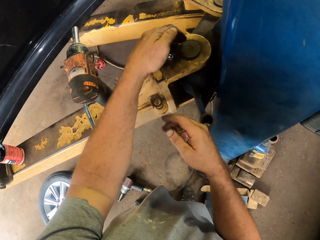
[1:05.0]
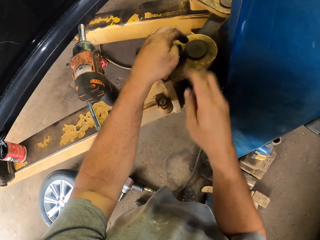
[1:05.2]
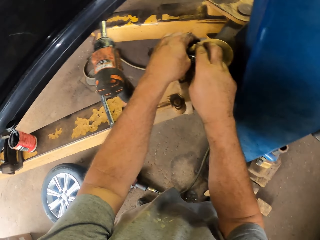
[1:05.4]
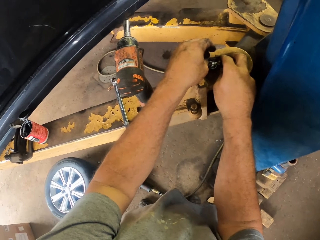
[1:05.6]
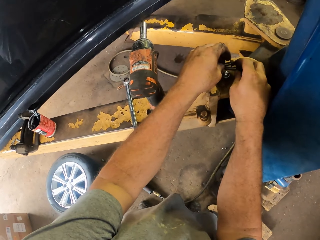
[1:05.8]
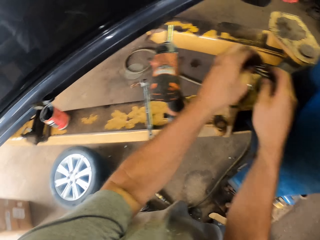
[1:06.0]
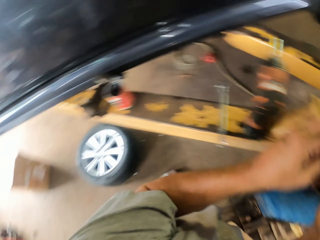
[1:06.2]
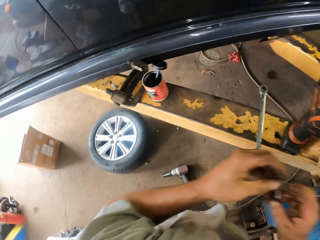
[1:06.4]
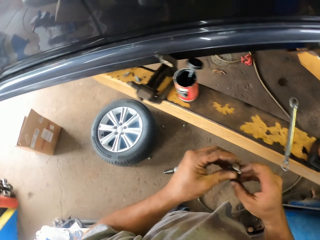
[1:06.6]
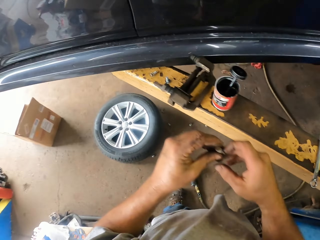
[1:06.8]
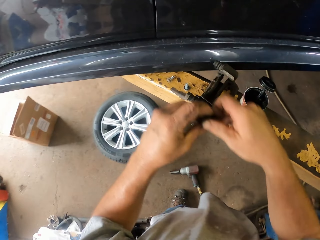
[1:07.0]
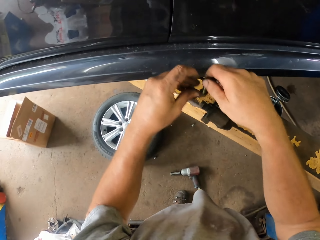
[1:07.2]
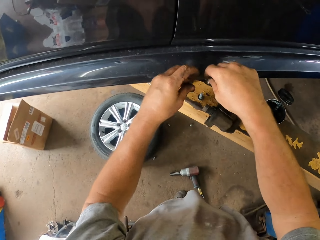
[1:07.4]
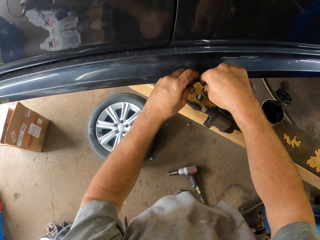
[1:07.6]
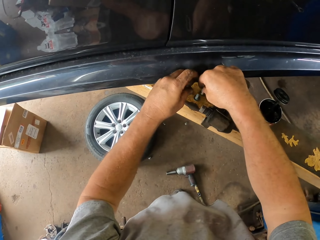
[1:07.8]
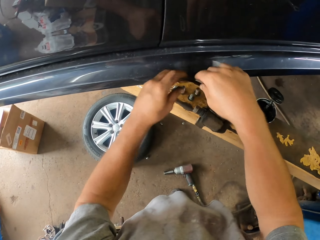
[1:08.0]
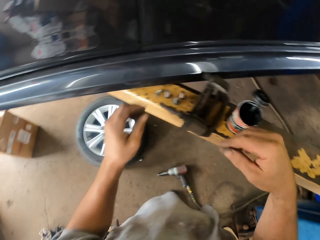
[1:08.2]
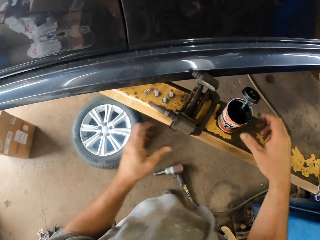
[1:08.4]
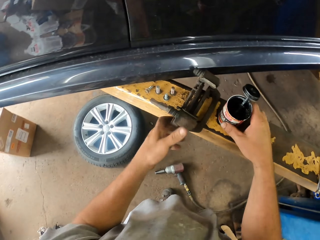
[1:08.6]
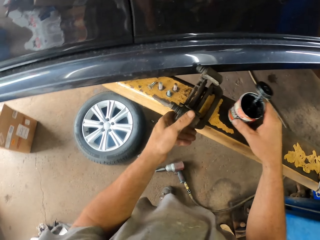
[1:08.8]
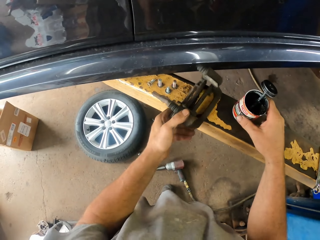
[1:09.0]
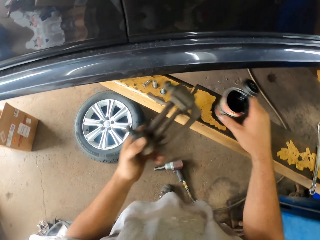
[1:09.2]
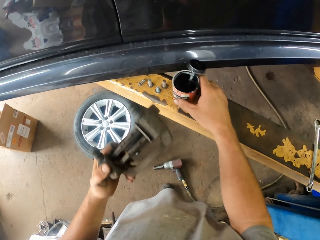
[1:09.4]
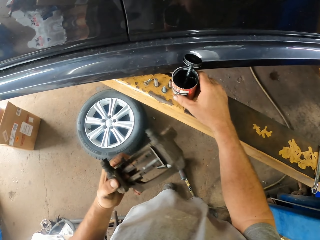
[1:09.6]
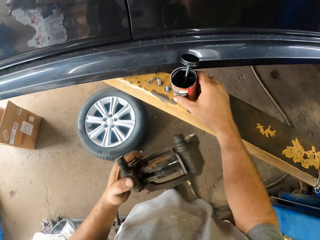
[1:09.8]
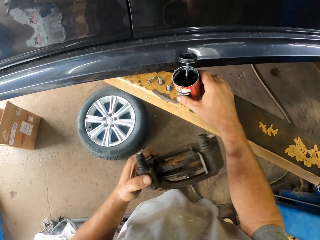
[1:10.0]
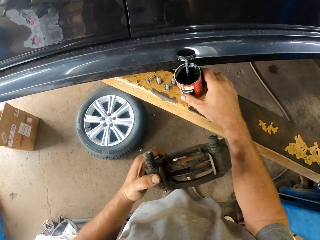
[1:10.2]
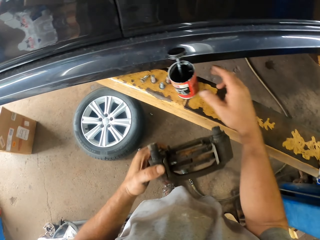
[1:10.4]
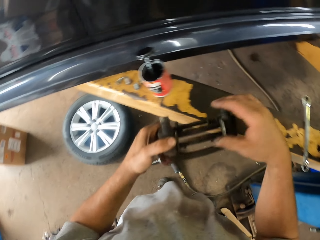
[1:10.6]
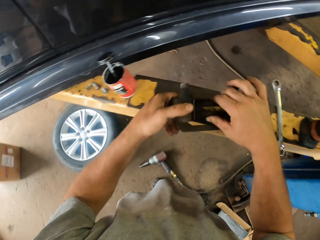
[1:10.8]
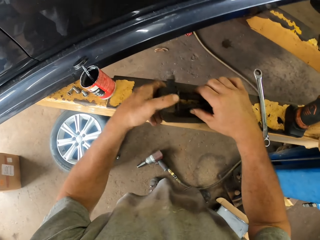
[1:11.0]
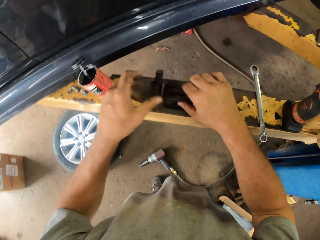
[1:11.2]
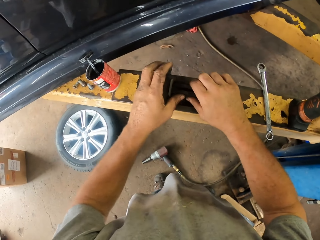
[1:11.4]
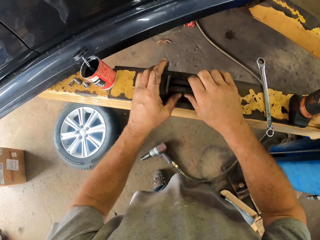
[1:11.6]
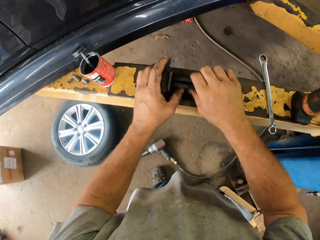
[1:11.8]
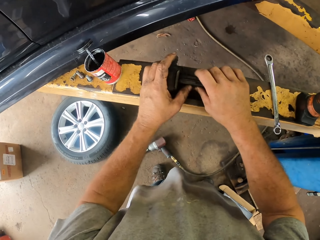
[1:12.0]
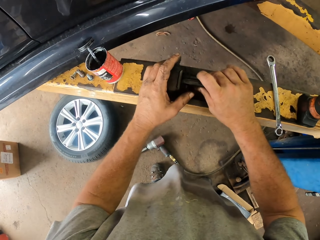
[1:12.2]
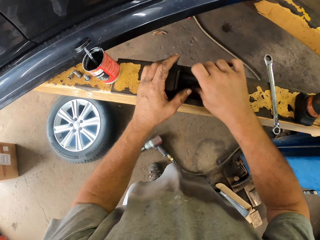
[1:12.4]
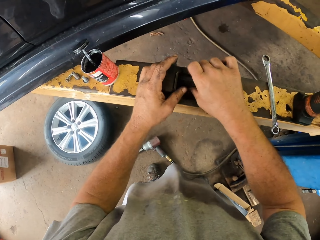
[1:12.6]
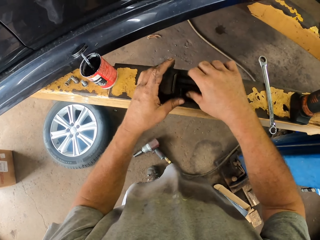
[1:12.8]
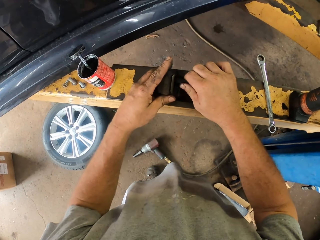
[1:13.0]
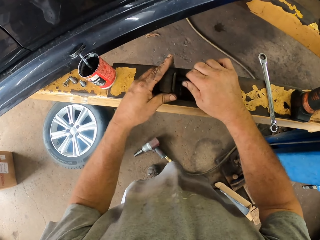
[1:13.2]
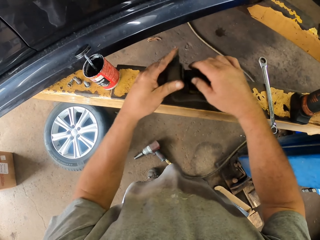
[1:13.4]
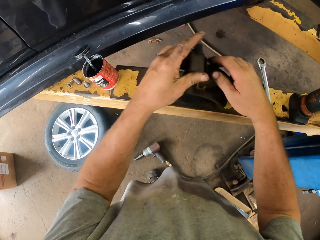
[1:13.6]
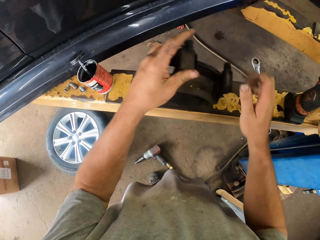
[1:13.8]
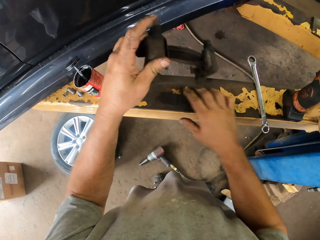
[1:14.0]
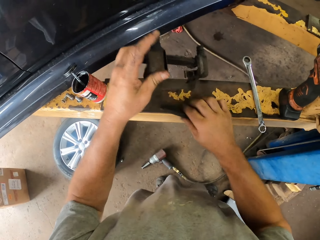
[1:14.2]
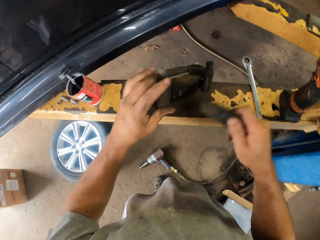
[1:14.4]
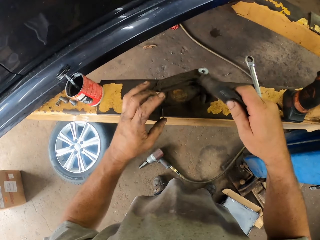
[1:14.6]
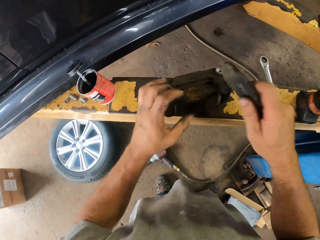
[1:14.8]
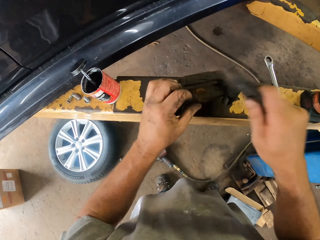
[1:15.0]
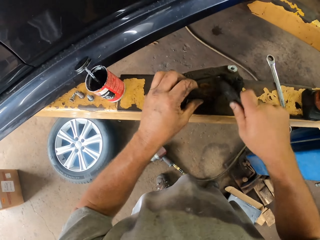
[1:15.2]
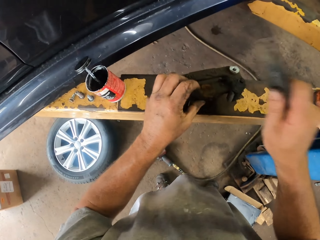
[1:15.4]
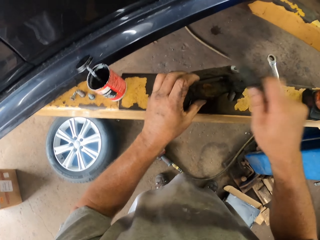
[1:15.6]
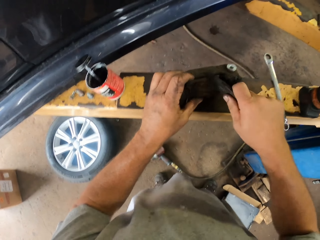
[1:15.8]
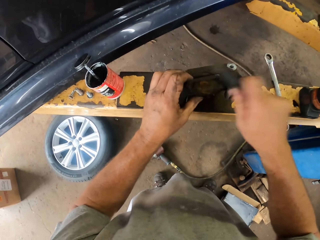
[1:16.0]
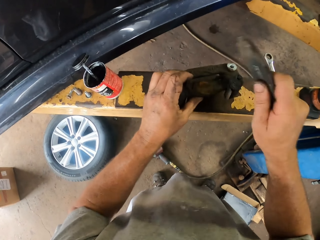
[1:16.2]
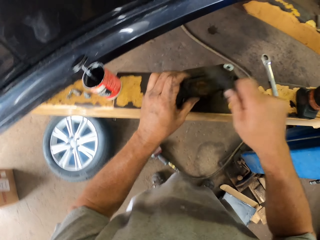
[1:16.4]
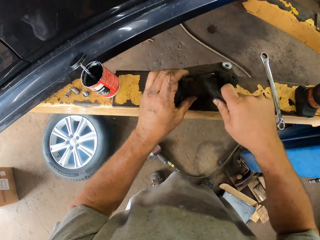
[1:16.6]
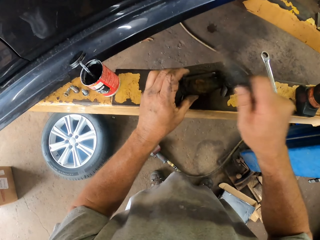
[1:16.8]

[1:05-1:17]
The camera wearer takes the nut. They put screws on the car lifter. They move grease, move the brake. They hold a car spare part. They put the brake on the car lifter. They separate the brake.

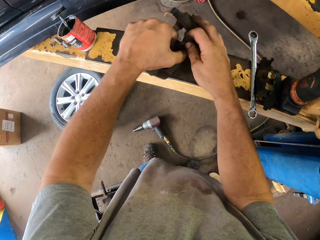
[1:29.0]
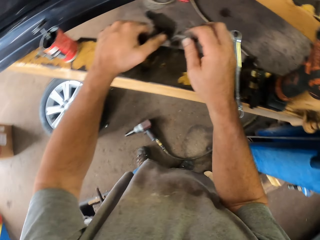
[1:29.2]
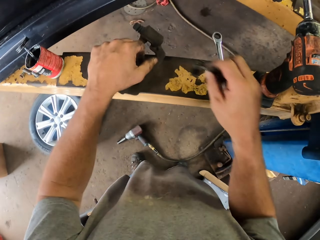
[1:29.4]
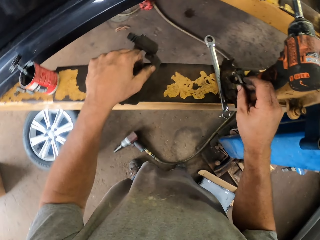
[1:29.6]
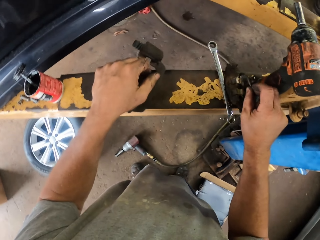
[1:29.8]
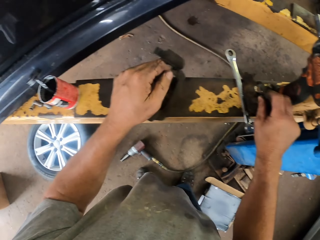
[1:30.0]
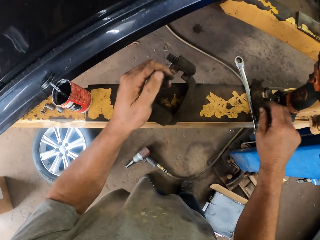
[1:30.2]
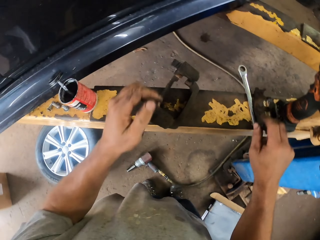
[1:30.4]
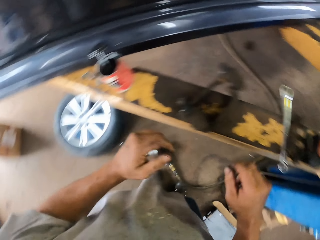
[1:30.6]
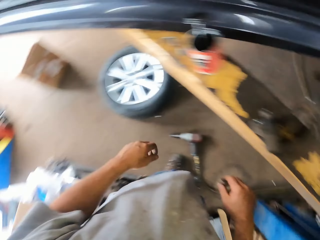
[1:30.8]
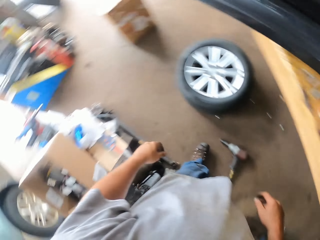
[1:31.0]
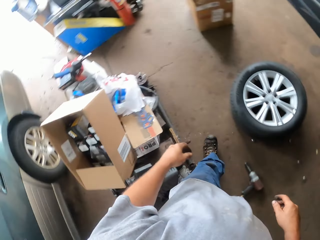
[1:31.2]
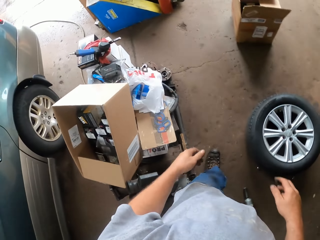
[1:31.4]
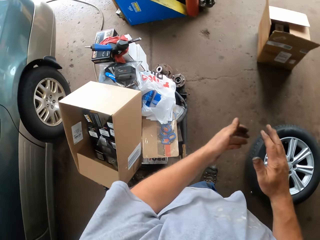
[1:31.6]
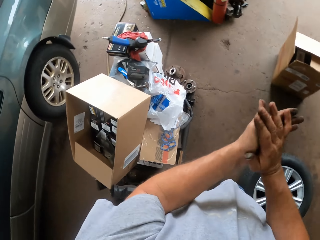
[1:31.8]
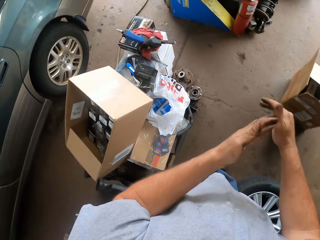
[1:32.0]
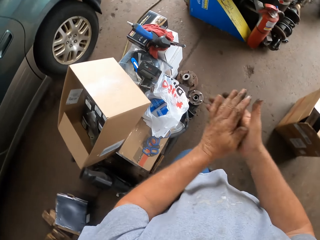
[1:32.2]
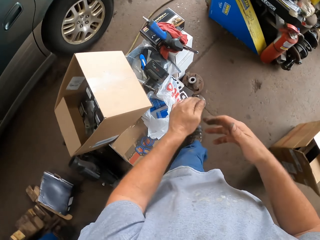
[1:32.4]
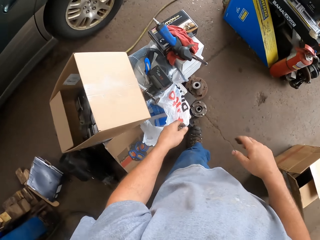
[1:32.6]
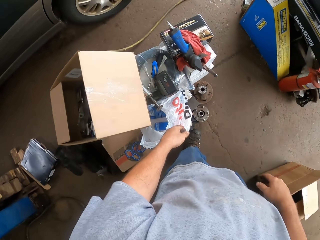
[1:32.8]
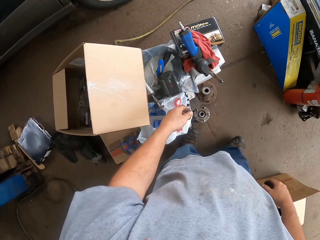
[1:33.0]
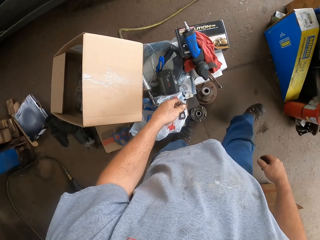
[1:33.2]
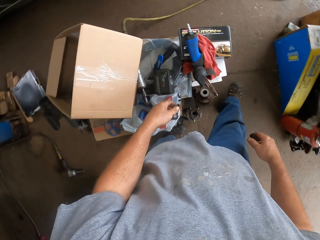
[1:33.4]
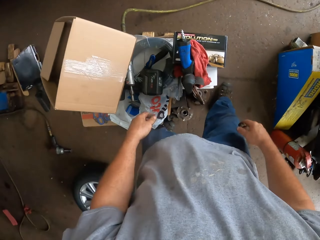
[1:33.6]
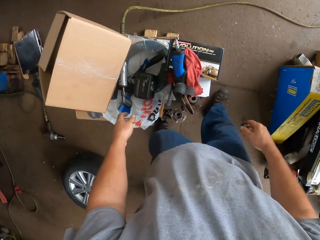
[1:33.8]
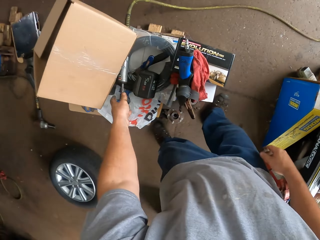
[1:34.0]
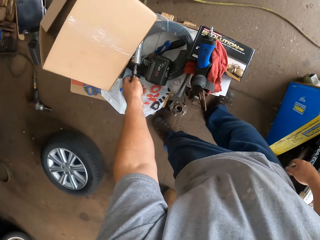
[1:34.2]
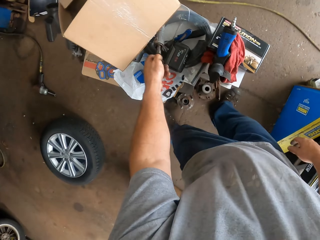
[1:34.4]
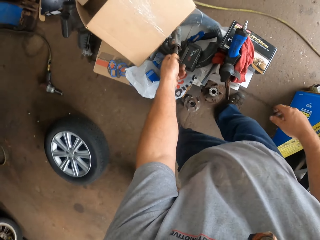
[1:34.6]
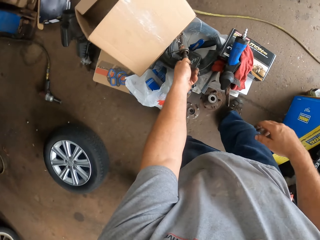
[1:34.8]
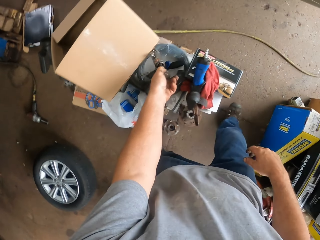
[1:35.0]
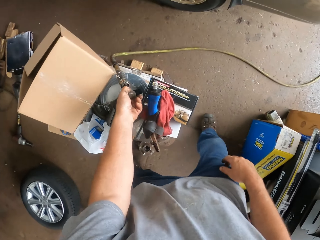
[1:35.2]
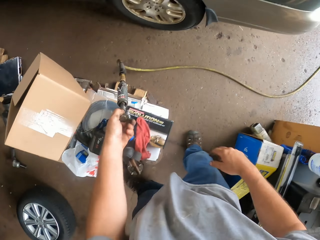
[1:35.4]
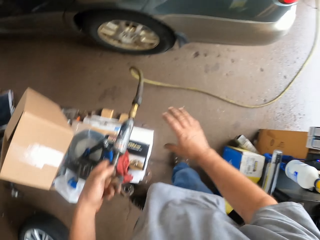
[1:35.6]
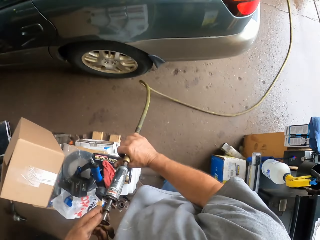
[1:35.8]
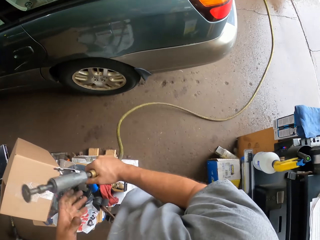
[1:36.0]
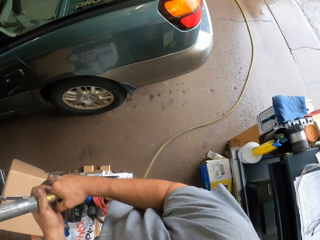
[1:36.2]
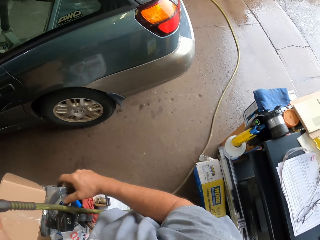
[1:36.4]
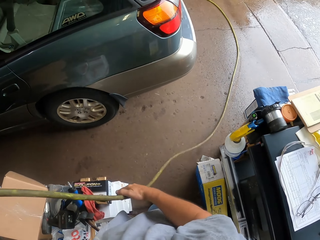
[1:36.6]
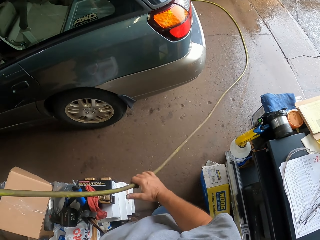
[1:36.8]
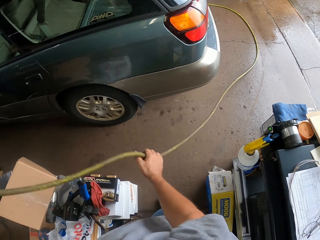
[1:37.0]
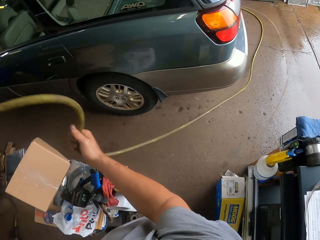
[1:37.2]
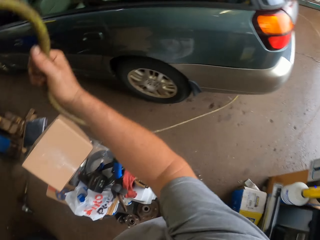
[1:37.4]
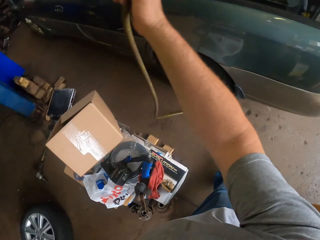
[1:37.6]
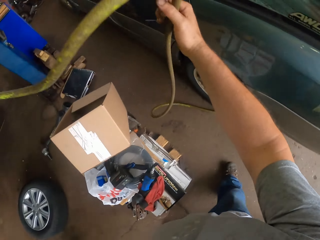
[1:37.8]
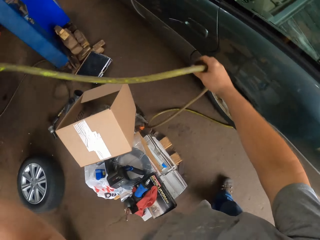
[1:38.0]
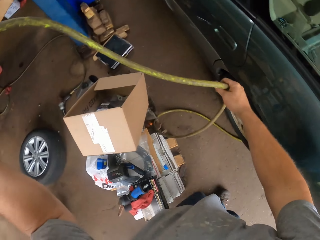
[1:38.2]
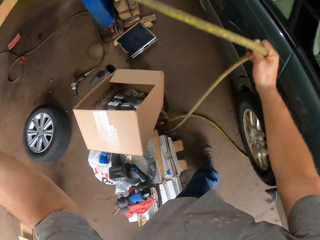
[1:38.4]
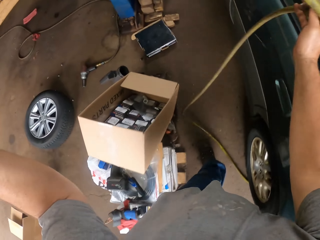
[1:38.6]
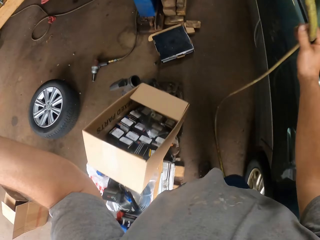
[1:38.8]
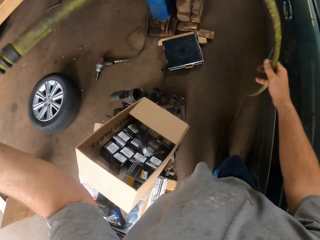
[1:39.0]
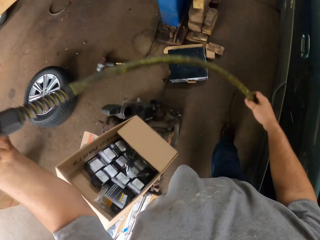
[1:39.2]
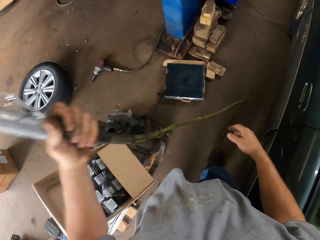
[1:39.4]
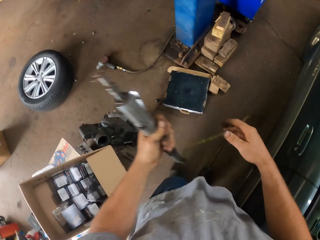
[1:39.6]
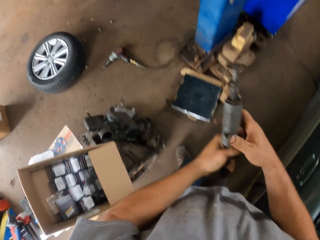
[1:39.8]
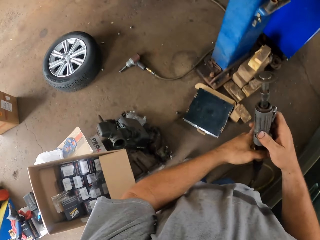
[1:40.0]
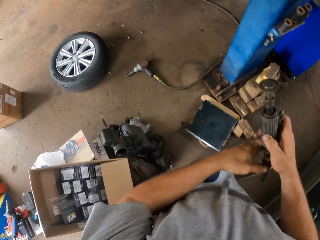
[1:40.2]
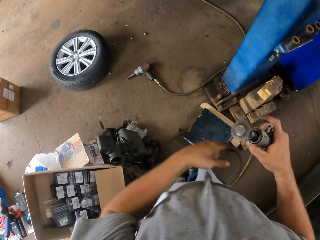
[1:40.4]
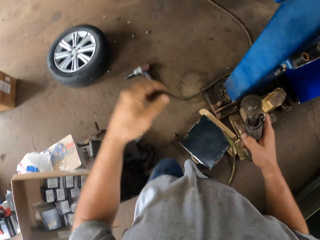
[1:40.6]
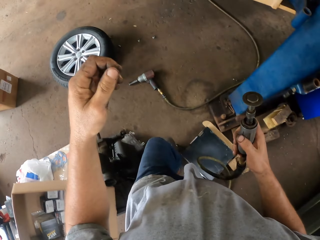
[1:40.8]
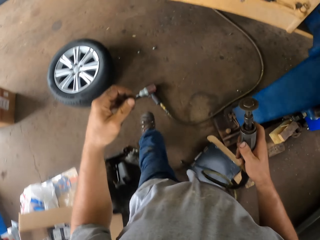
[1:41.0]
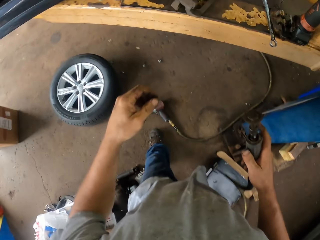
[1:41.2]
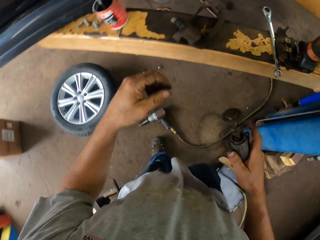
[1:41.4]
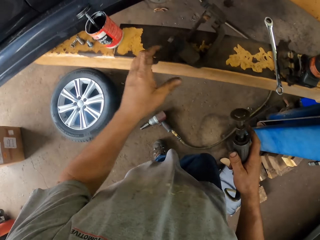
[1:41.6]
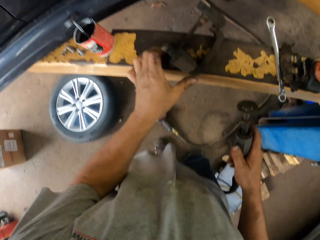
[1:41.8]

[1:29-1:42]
The camera wearer walks around the garage. They pick up a grinder. They pull a pipe. They hold the grinder machine. They walk around the garage.
